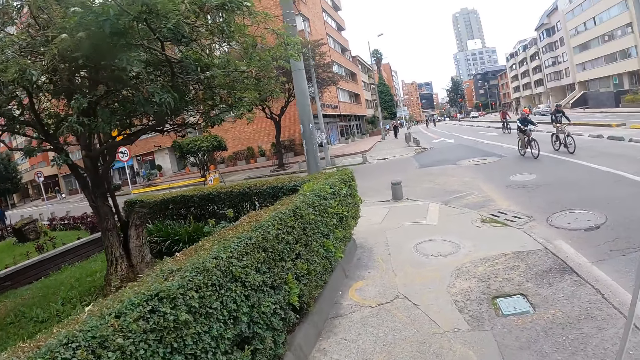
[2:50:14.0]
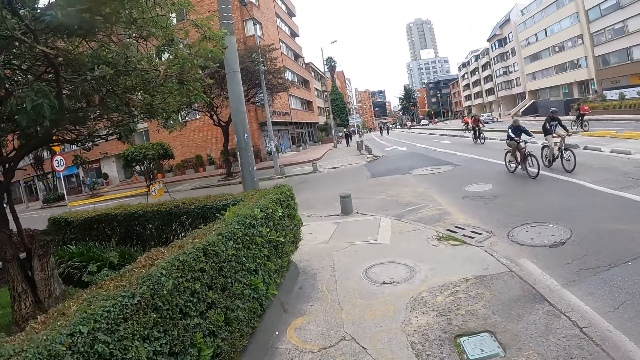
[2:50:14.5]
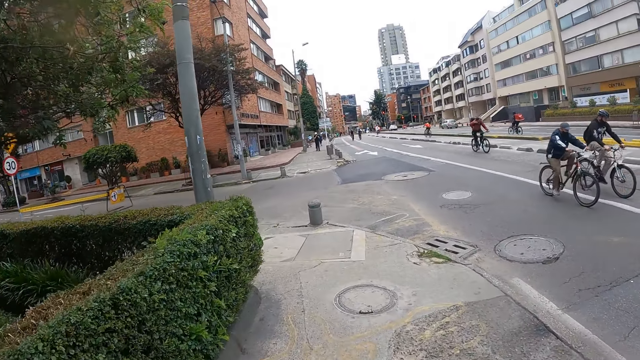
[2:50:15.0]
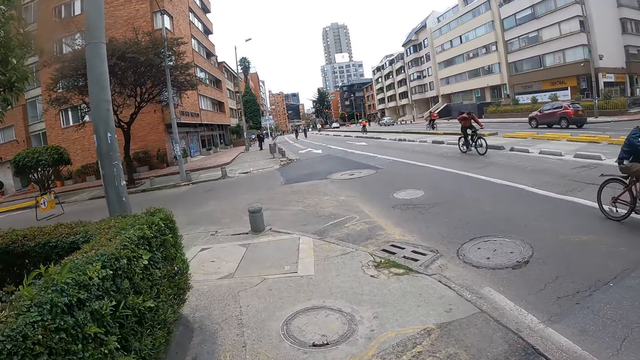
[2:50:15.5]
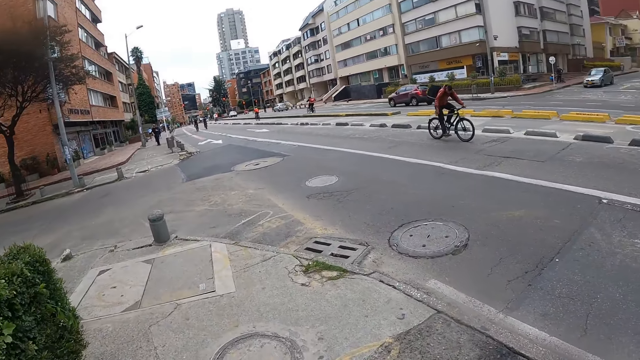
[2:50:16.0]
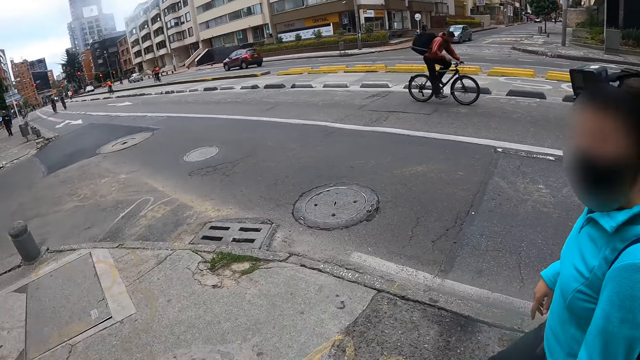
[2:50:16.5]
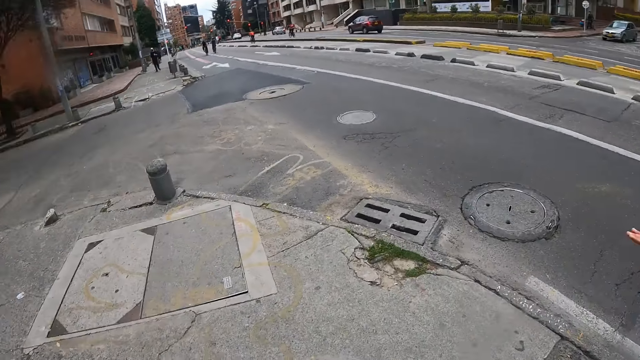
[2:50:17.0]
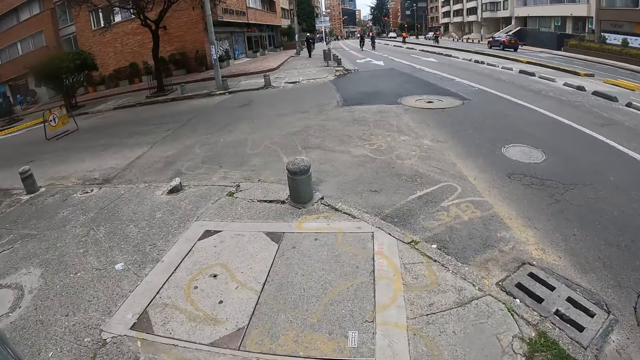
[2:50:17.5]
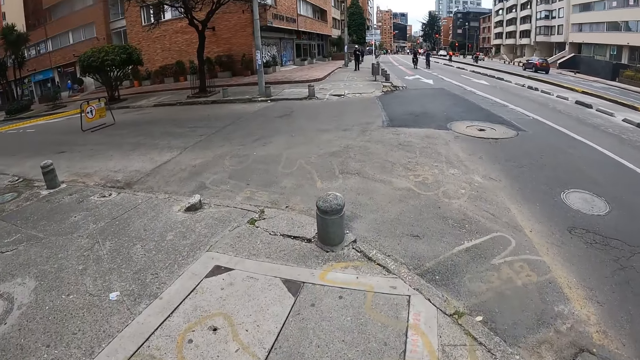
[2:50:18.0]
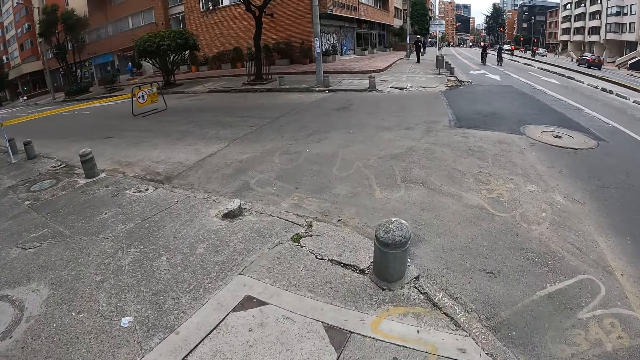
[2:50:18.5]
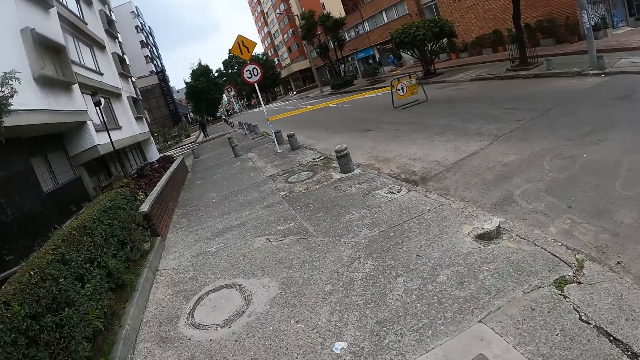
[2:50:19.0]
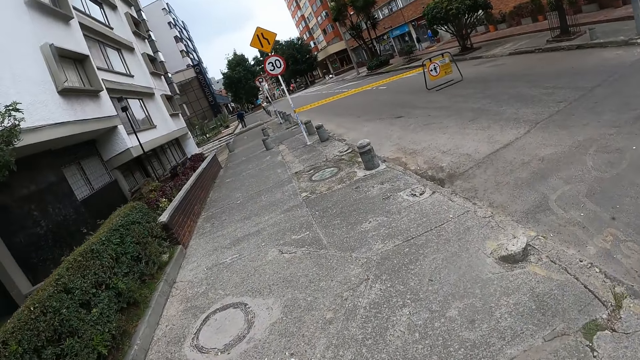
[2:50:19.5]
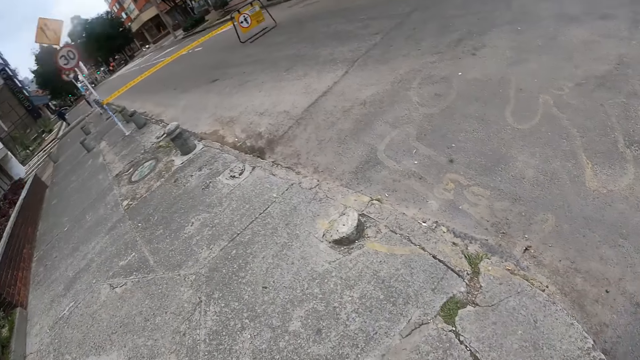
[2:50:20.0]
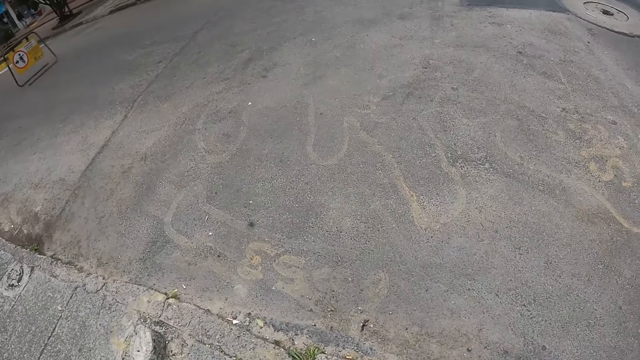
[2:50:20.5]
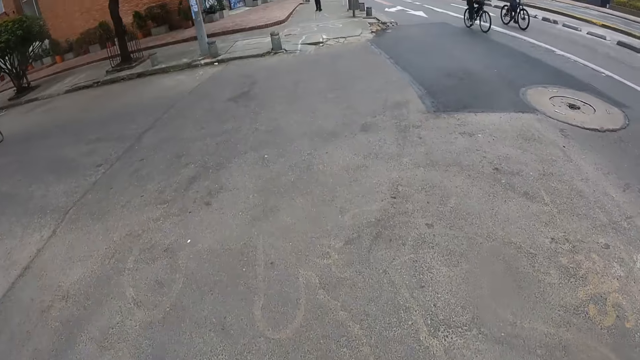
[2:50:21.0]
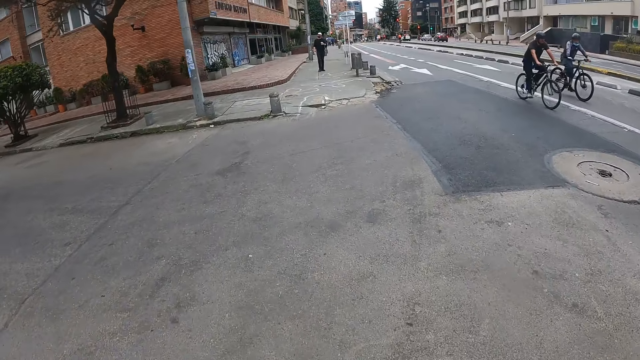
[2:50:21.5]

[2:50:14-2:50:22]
The girl makes gestures with her right hand.

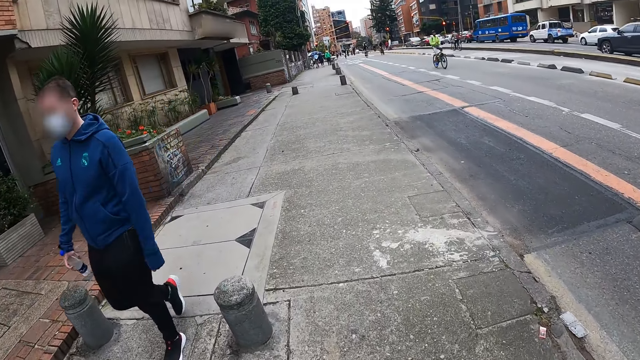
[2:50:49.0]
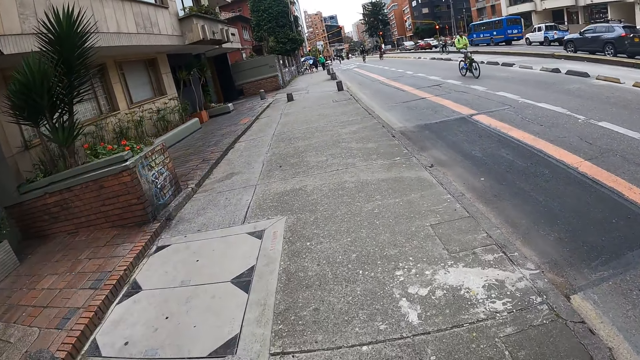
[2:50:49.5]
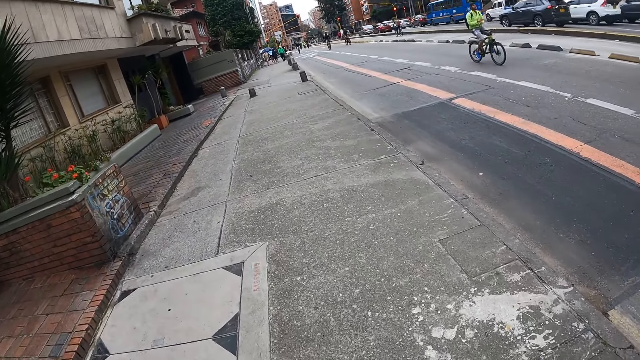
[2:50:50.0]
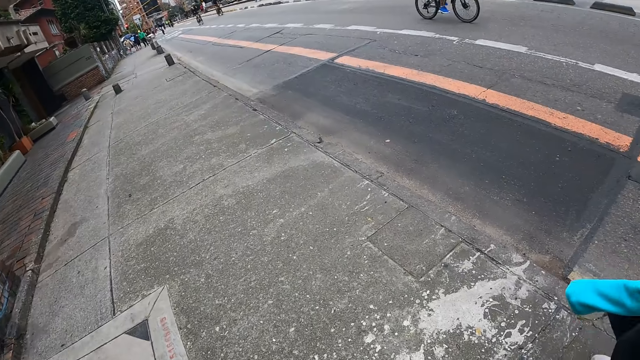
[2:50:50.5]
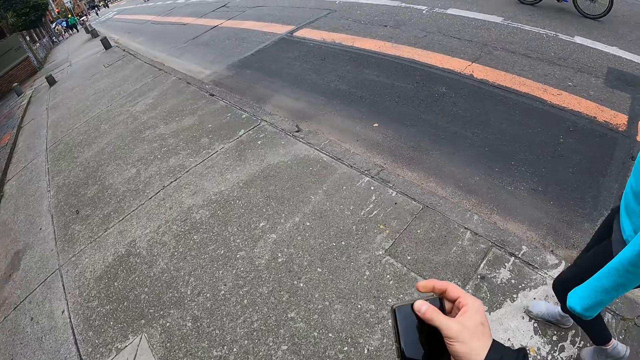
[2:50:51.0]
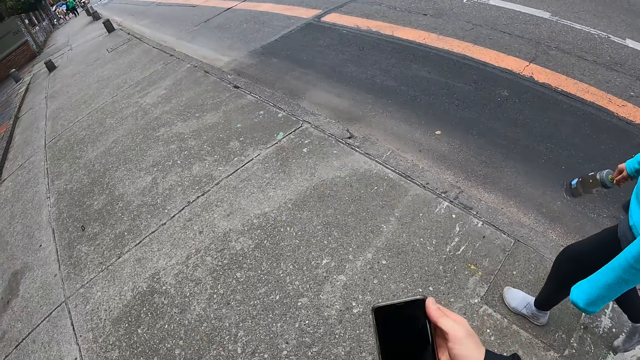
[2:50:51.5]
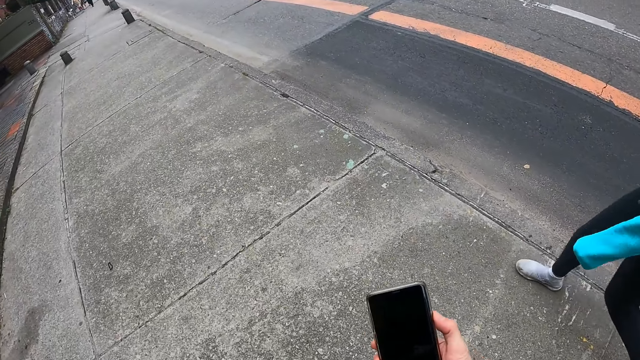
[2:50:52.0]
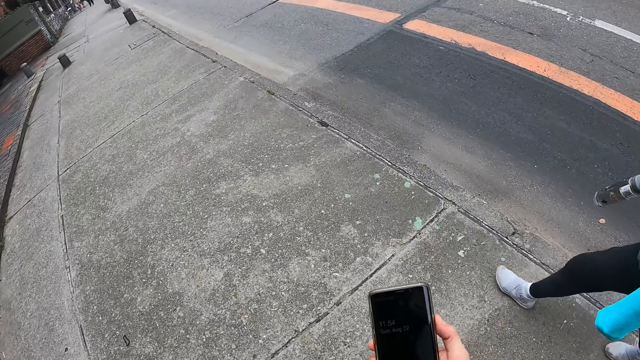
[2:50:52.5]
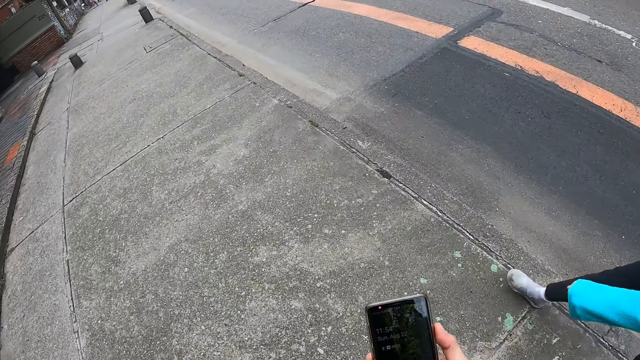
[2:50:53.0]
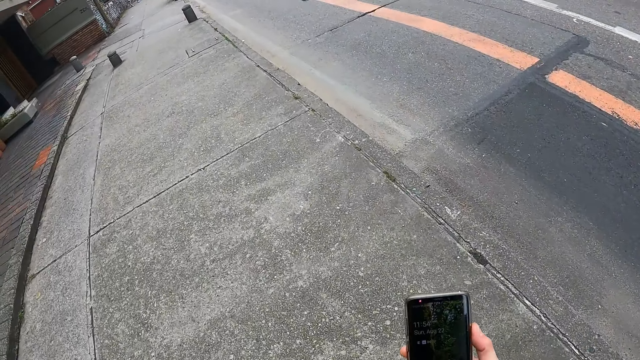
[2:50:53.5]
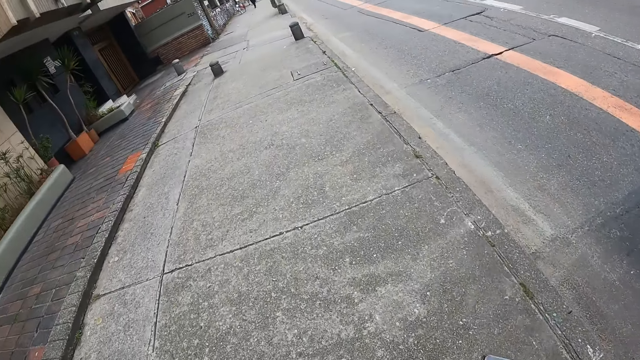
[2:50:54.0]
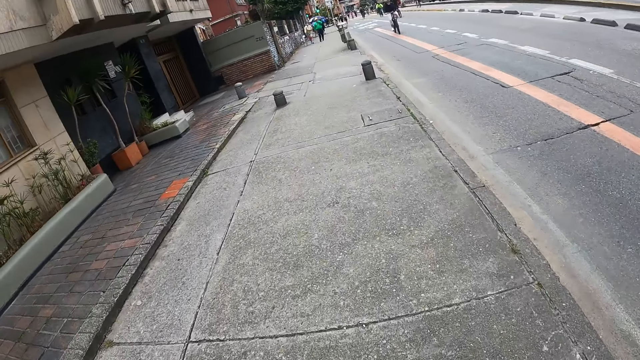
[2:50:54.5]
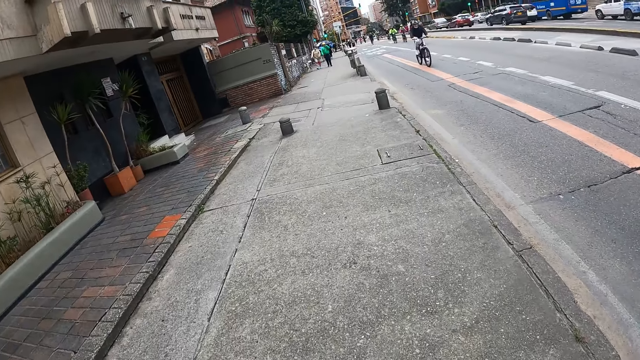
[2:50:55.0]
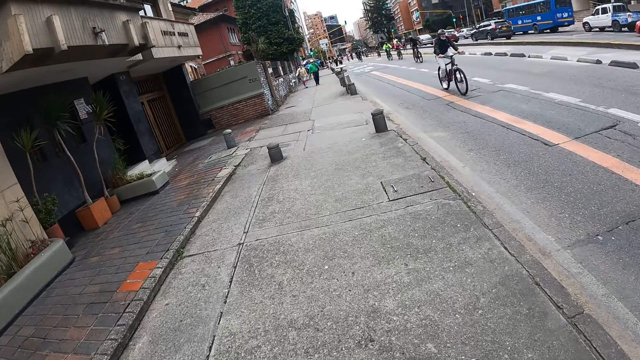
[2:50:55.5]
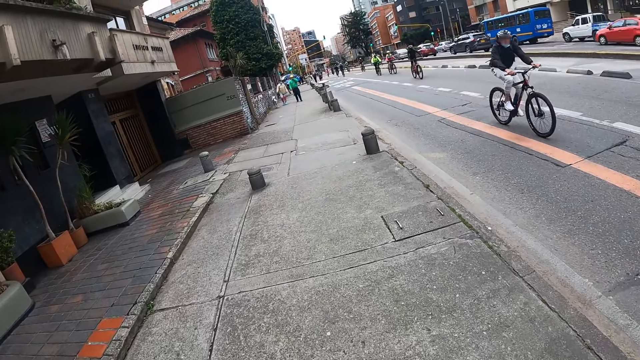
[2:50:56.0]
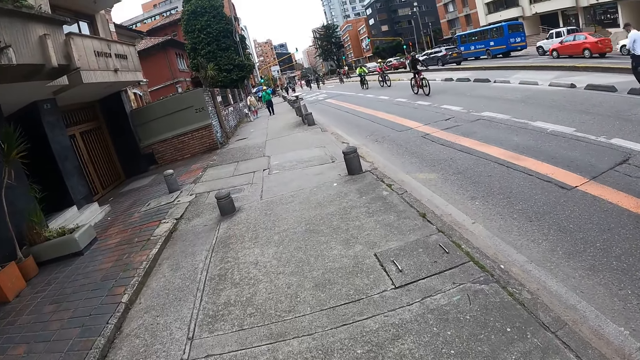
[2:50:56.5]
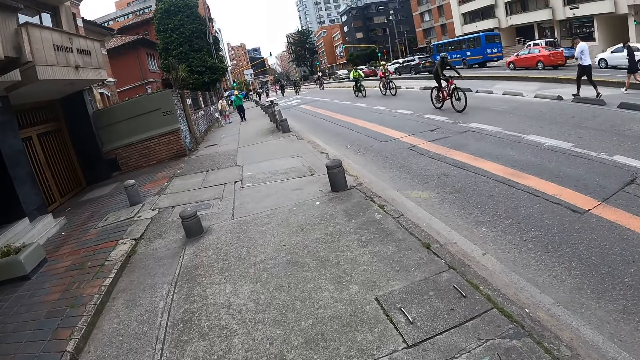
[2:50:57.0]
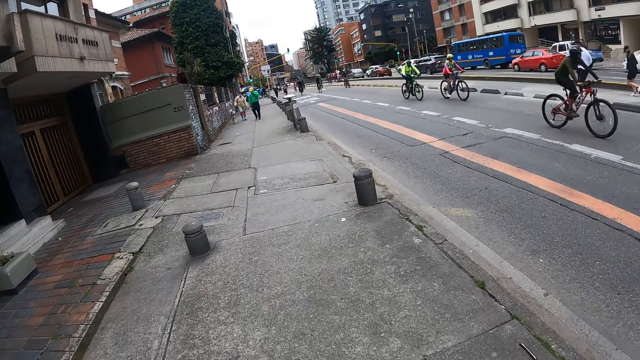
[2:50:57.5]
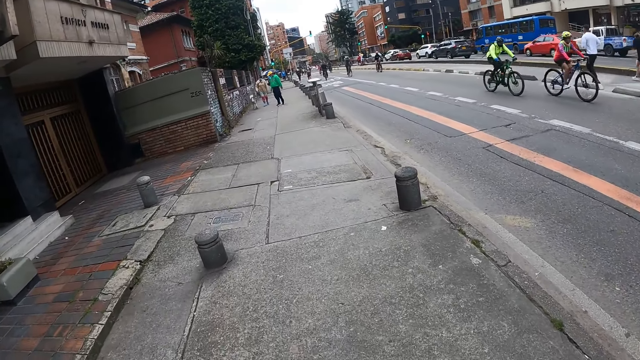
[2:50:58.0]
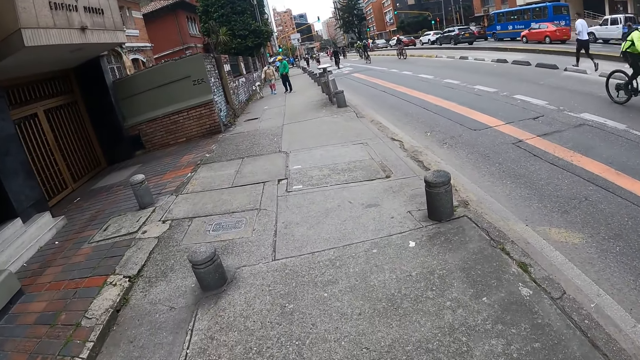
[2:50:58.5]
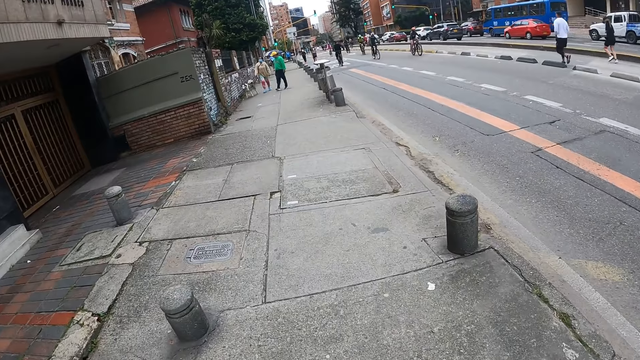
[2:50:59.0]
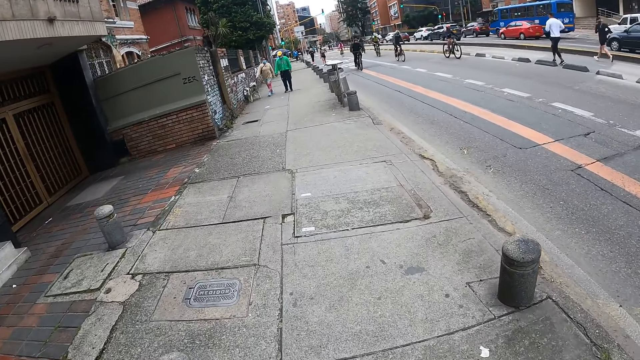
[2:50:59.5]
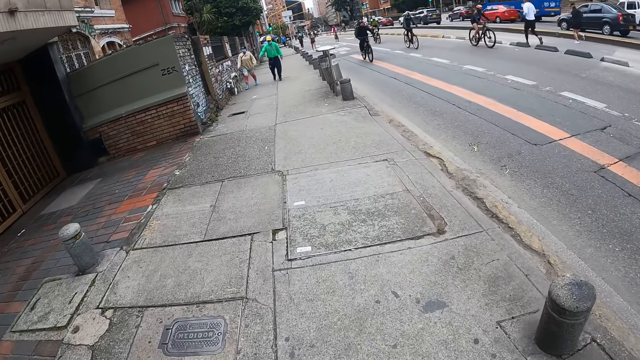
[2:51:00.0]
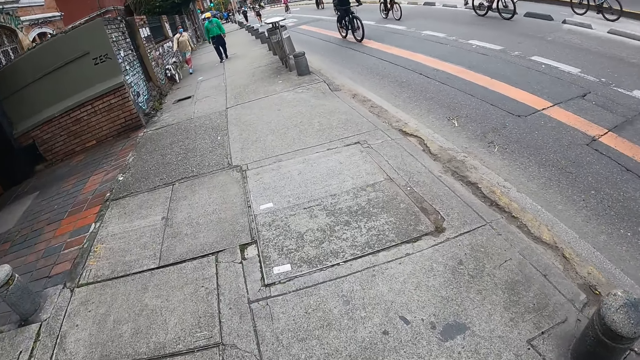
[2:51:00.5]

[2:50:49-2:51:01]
The camera wearer holds a phone with her right hand. She presses the phone with her right hand. She uses the phone.
